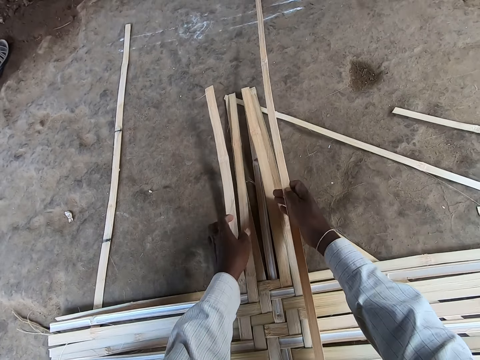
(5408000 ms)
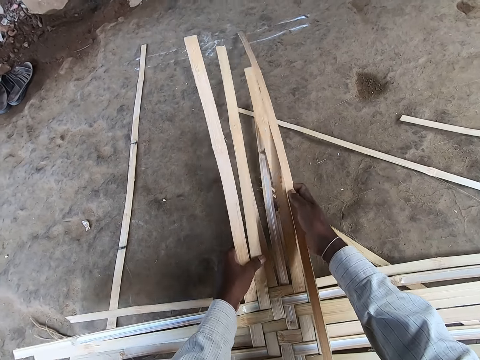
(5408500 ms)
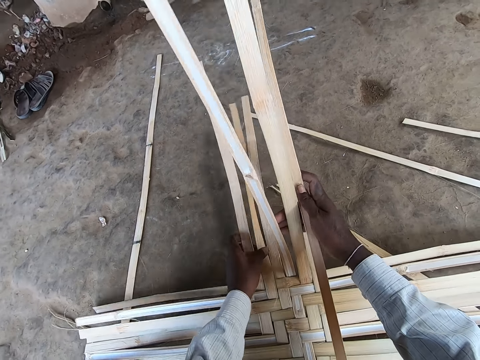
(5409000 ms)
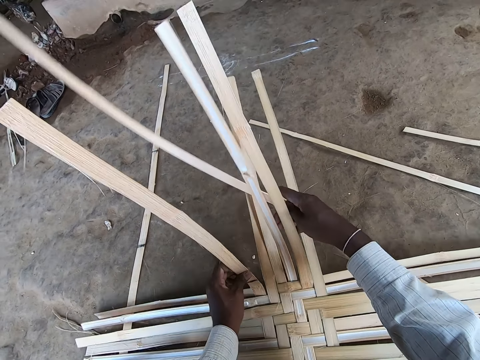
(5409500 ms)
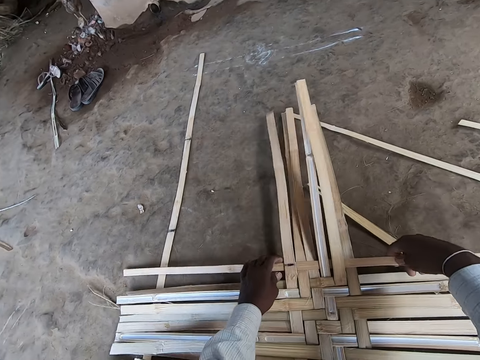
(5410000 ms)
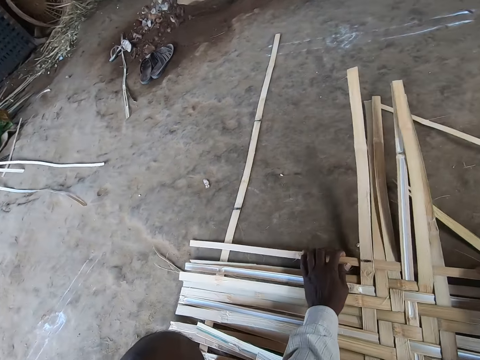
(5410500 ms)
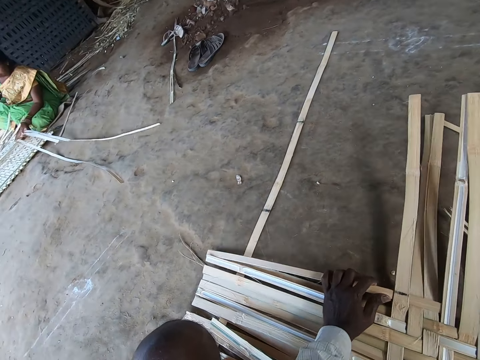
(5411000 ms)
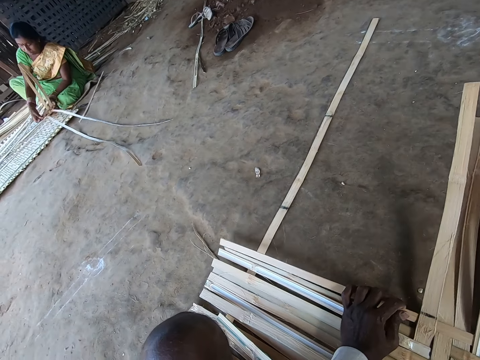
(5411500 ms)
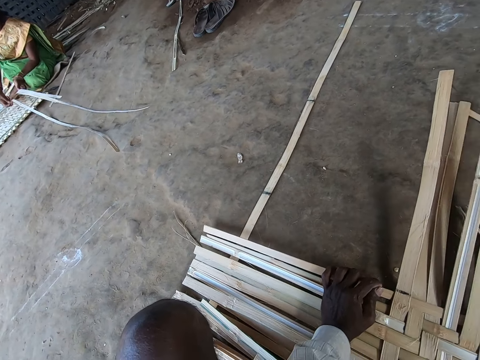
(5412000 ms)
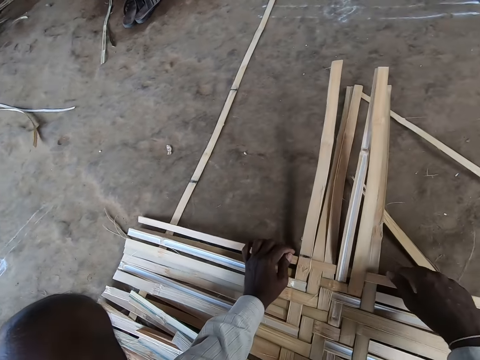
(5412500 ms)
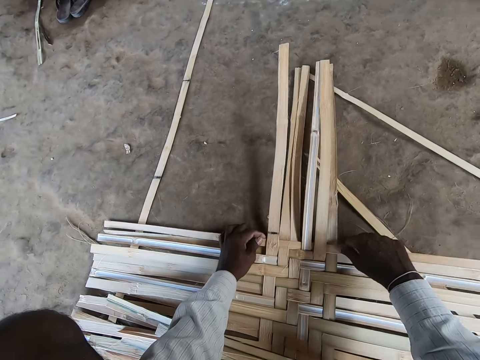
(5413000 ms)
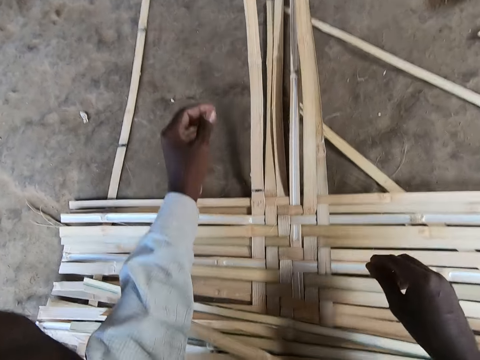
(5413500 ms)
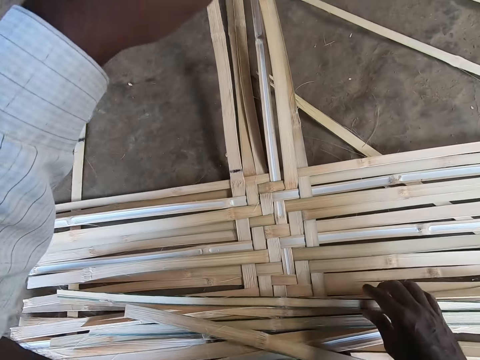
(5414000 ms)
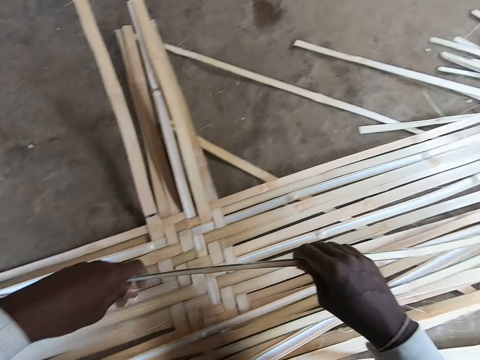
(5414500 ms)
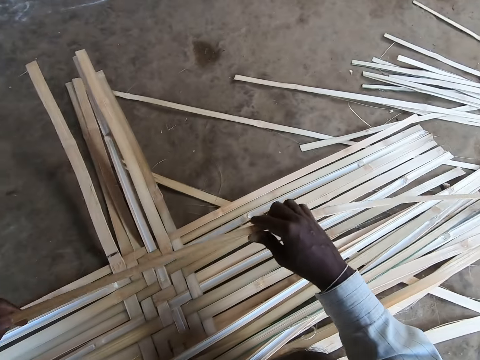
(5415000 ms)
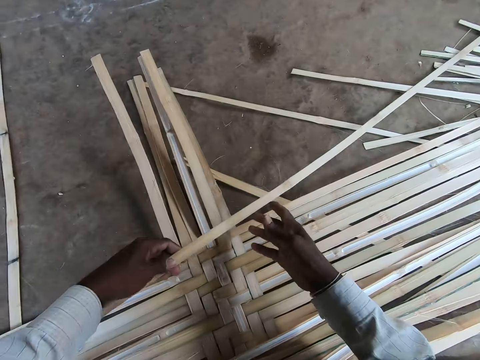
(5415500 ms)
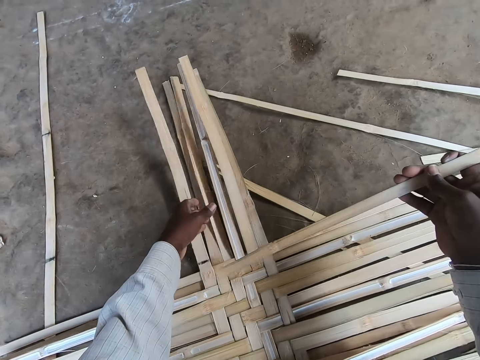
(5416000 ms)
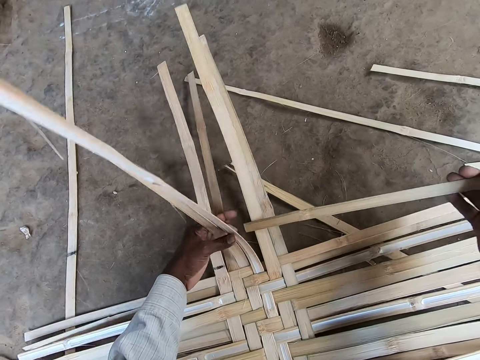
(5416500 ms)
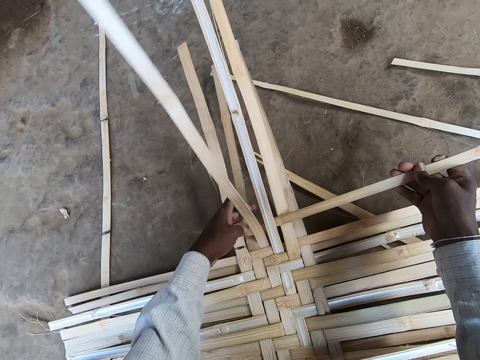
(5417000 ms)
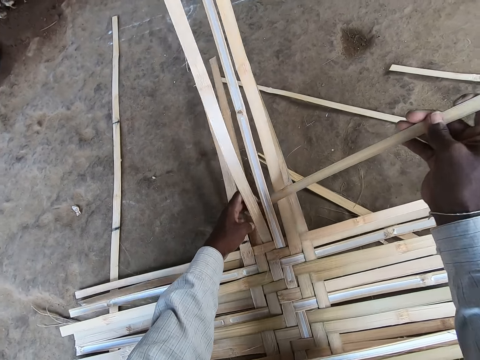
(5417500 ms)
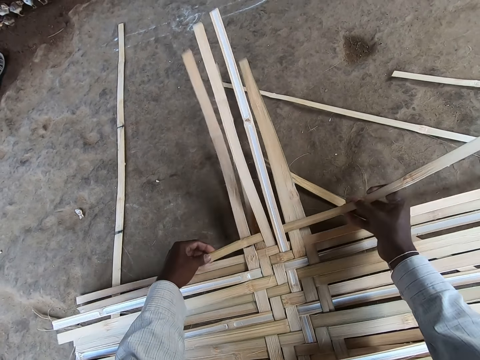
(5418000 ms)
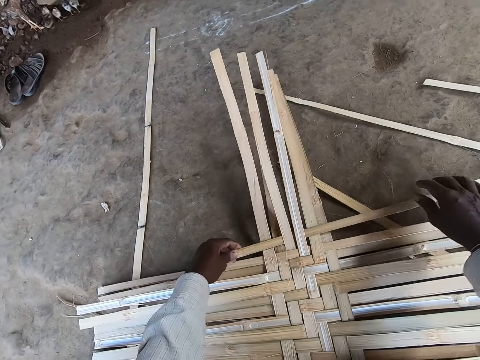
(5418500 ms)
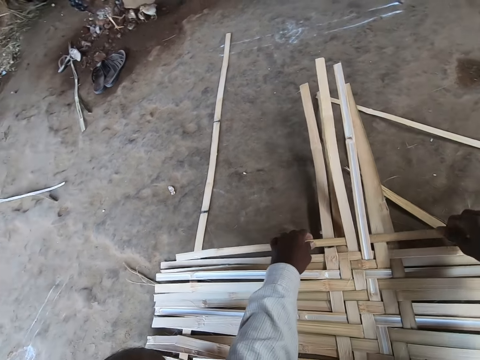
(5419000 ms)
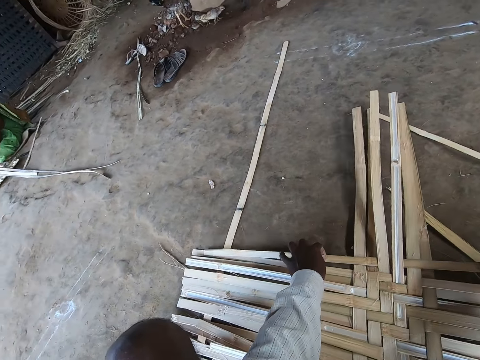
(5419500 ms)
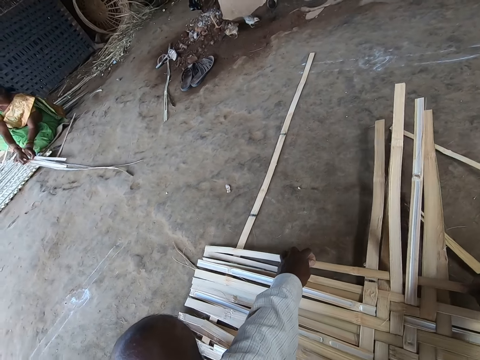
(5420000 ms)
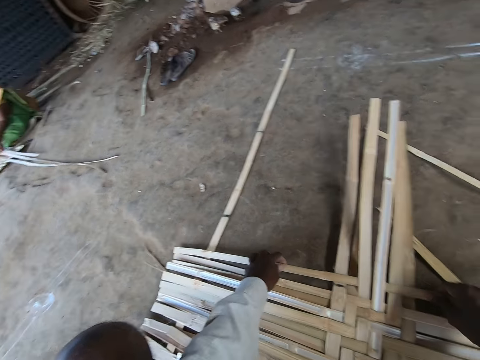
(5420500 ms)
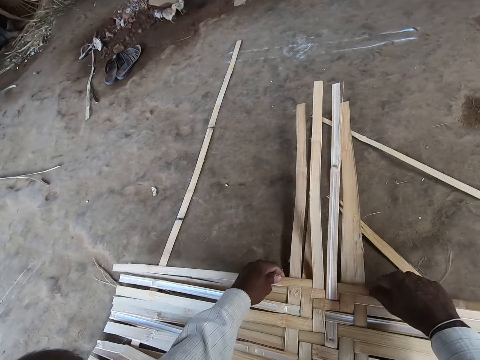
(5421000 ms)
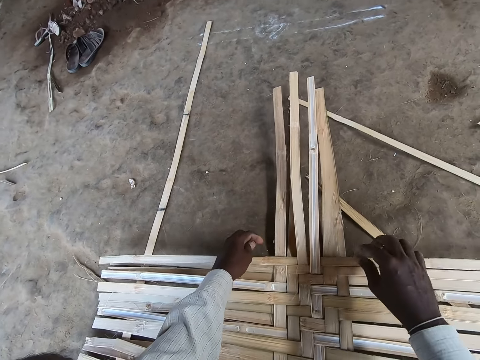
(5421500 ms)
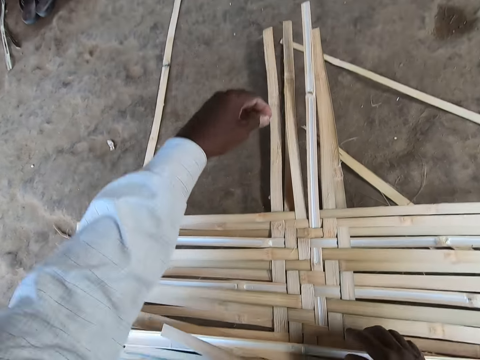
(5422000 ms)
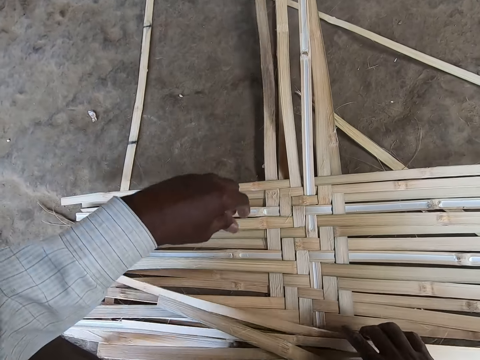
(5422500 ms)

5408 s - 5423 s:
The camera wearer places the papyrus reed between other papyrus reed and adjusts the papyrus reed with his hands. A woman weaves the bamboo strips on the ground with both hands. The camera wearer converses with the woman. He adjusts the papyrus reed with his hands. He picks up the bamboo strips from the ground with his right hand. He holds the bamboo strip with both hands. He takes the bamboo strip from his right hand with his left hand. He passes the bamboo strip from his left hand to his right hand. He weaves the bamboo strips on the ground with both hands. He places the papyrus reed between other papyrus reed and adjusts the papyrus reed with his hands. He converses with the woman. He adjusts the papyrus reed with his hands. He gathers the strips on the ground with his right hand.
